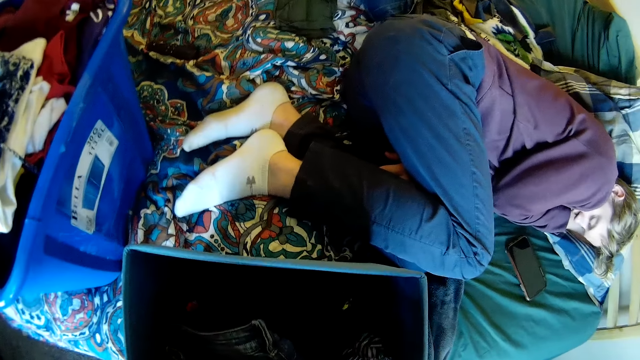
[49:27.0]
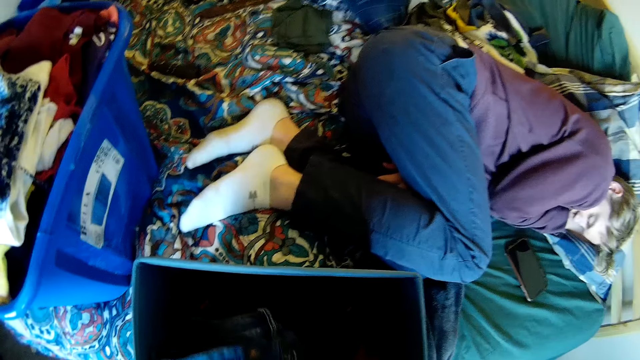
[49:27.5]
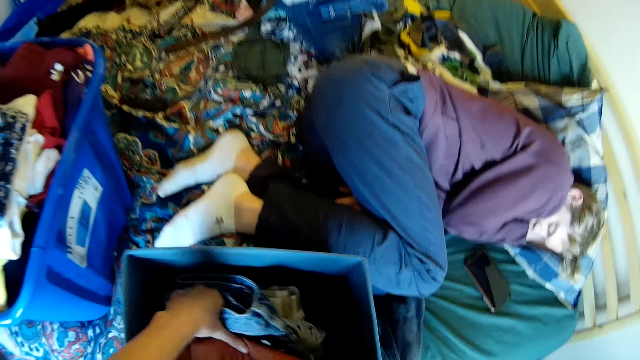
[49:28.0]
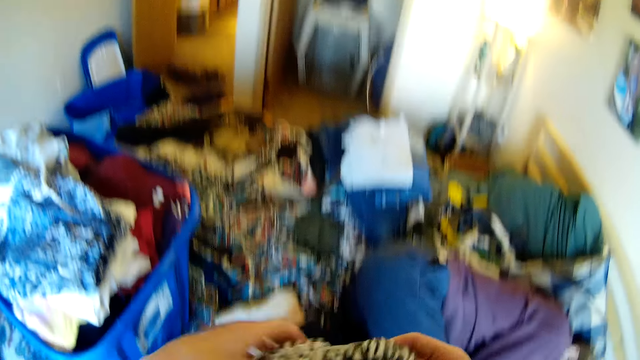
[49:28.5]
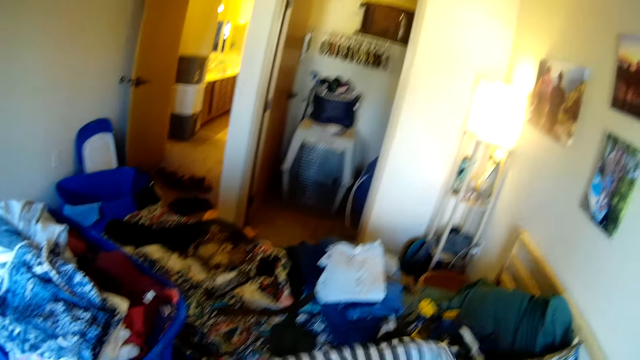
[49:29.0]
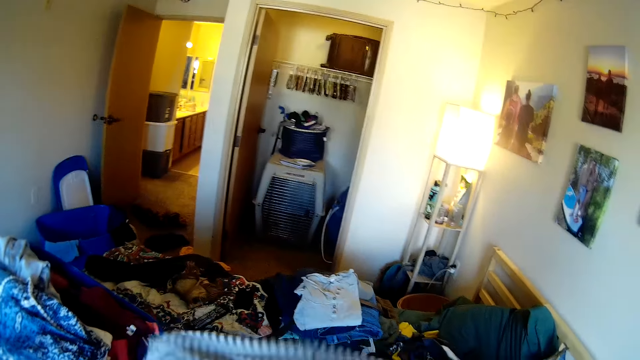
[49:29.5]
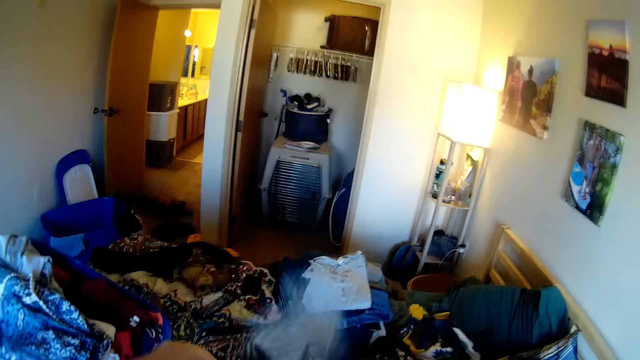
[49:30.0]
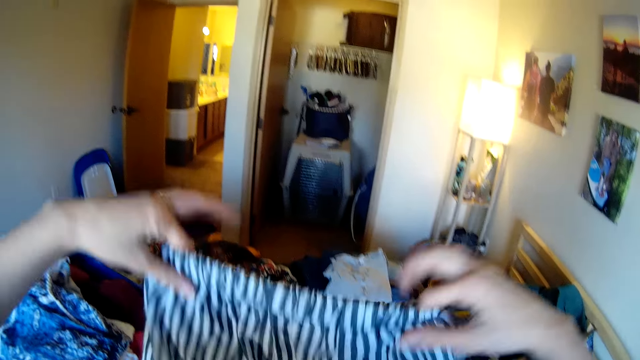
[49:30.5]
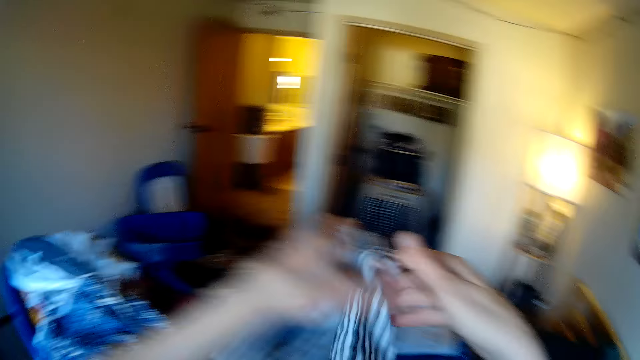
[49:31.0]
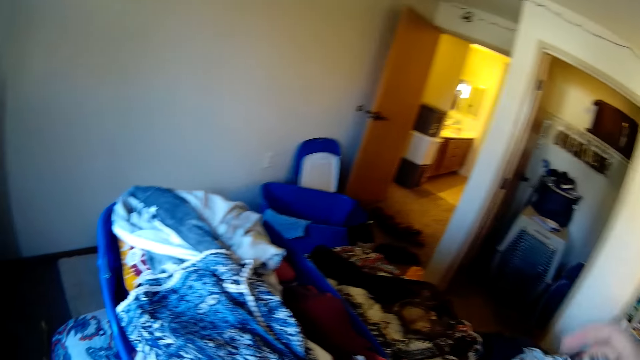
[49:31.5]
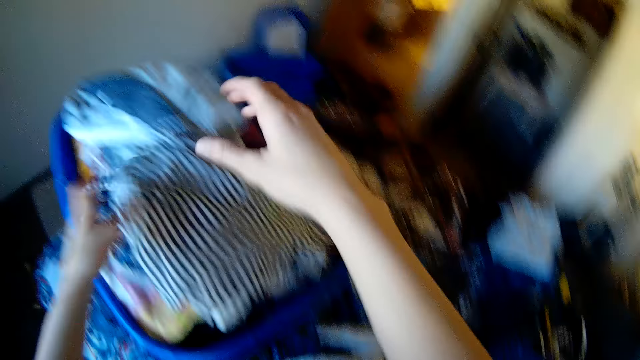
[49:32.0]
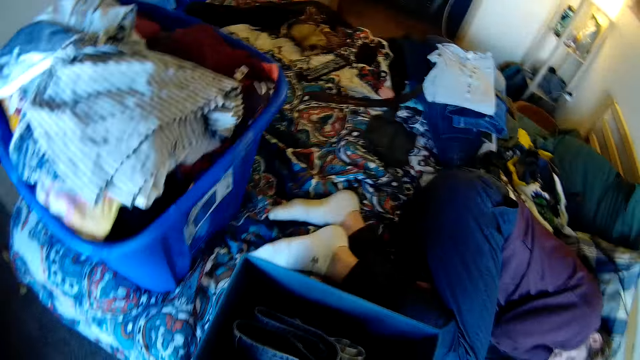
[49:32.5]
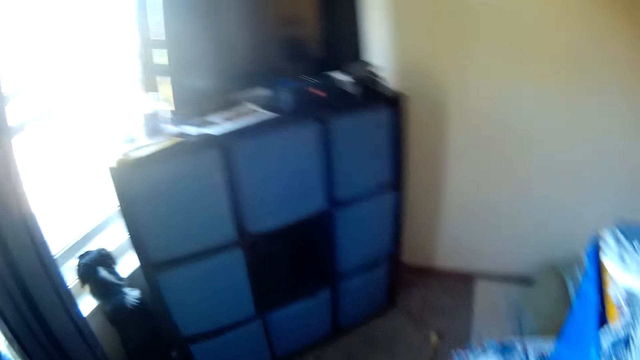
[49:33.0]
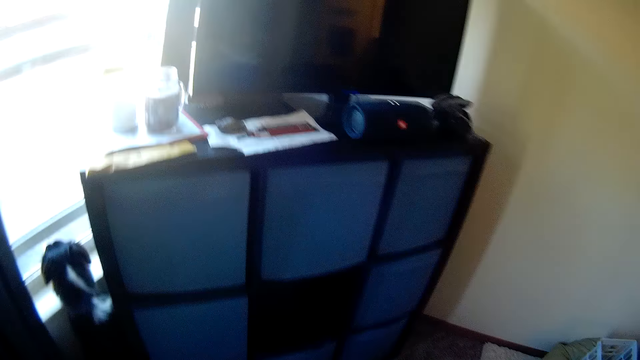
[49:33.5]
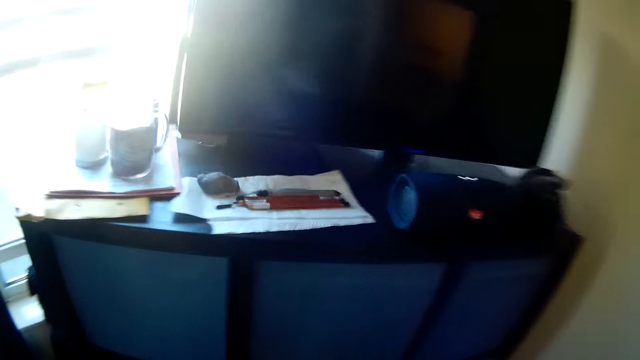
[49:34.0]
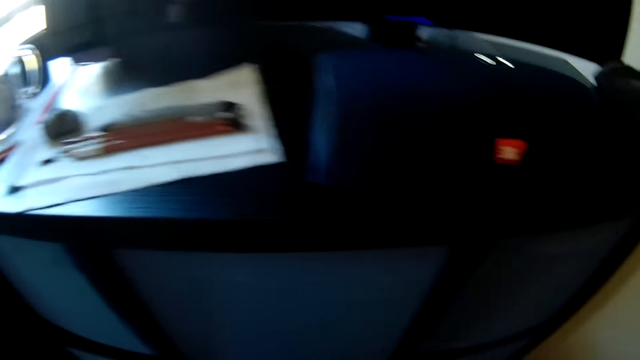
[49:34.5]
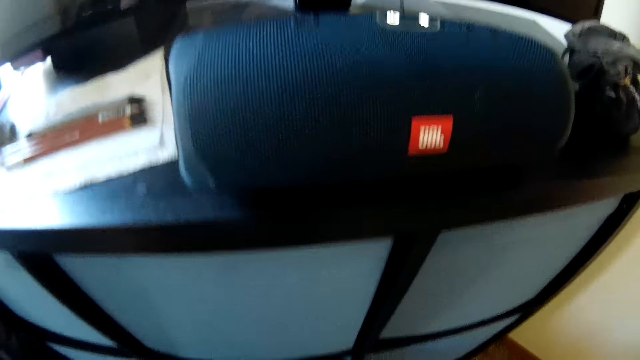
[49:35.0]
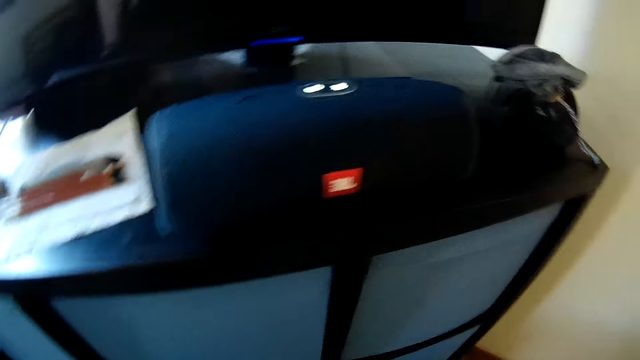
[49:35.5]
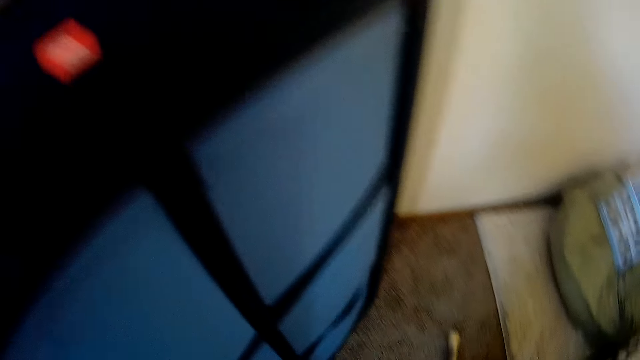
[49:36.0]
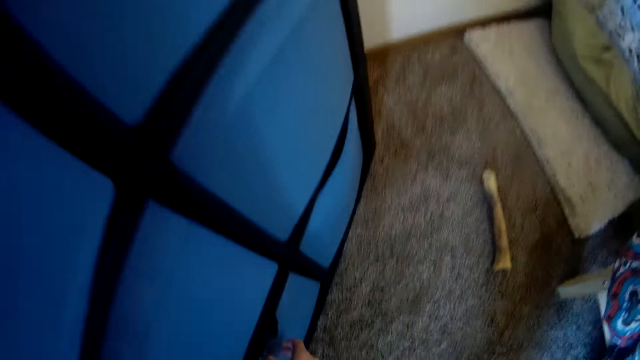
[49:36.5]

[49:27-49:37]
The camera wearer picks a cloth from the drawer. They overturn the shorts. They fold the shorts. They place the cloth in the plastic bucket container. They pick up the drawer. They carry the drawer. They walk towards the wardrobe. They insert the drawer inside the cabinet.

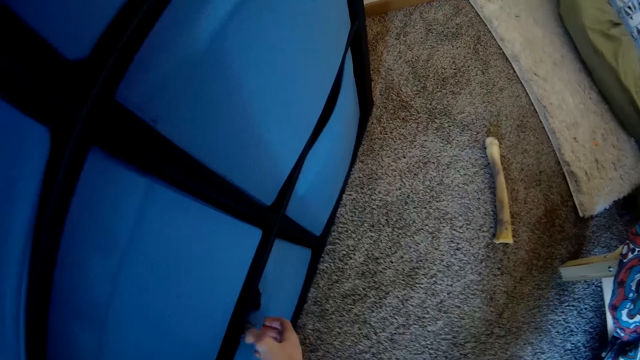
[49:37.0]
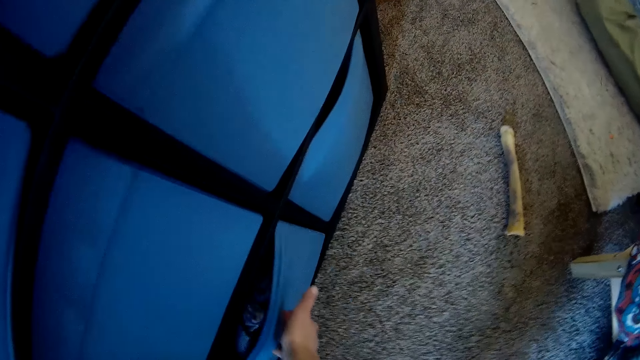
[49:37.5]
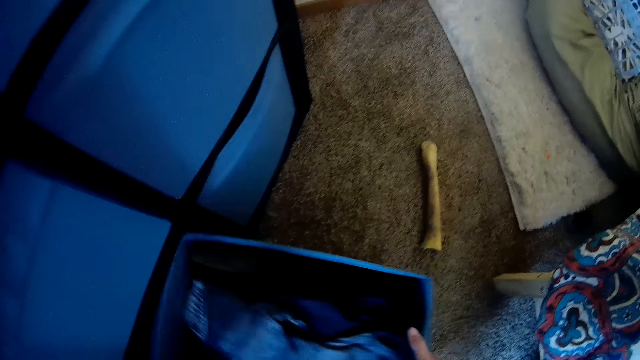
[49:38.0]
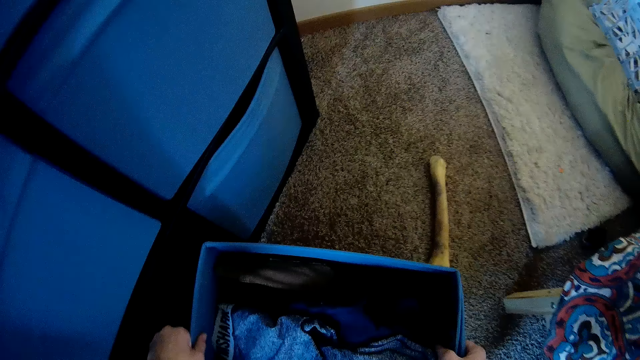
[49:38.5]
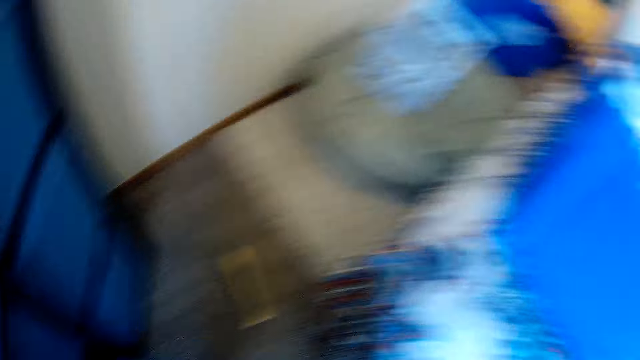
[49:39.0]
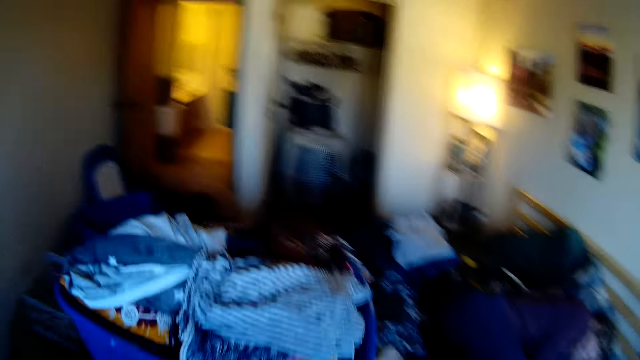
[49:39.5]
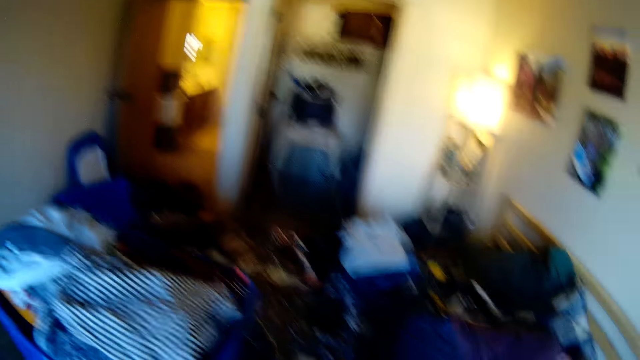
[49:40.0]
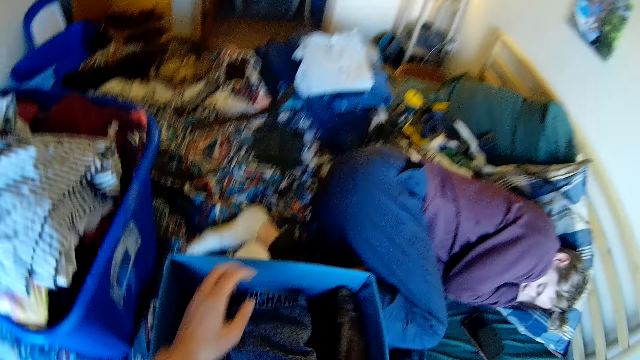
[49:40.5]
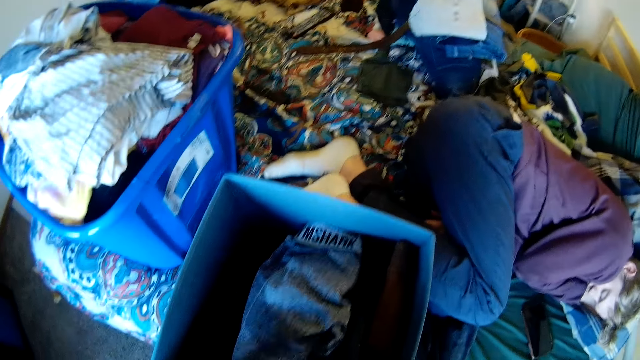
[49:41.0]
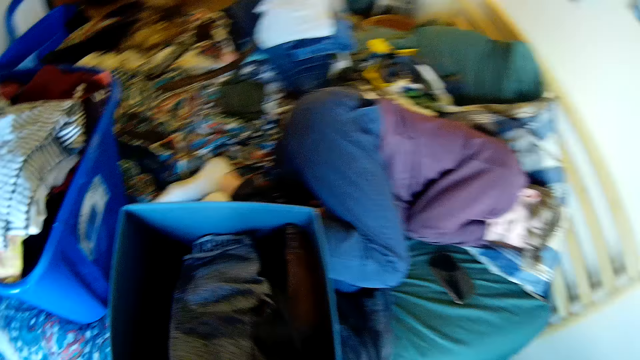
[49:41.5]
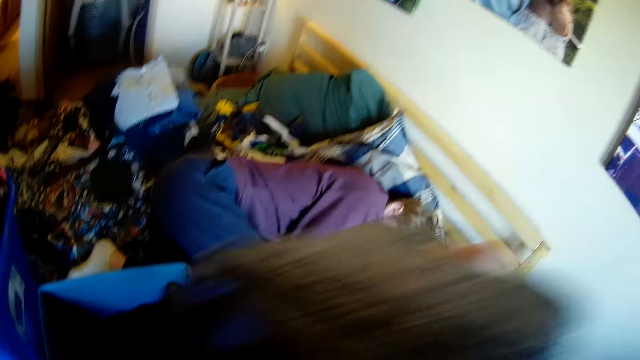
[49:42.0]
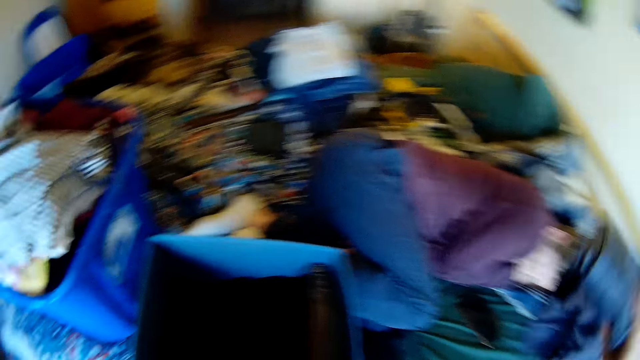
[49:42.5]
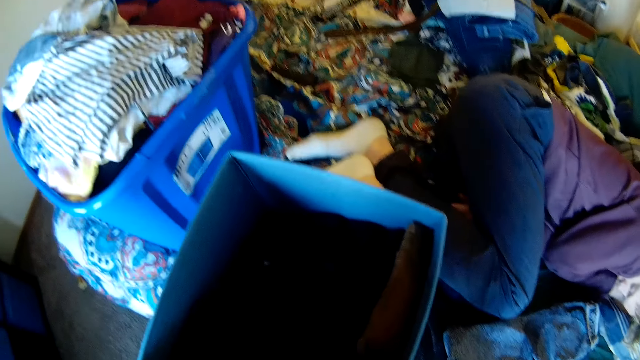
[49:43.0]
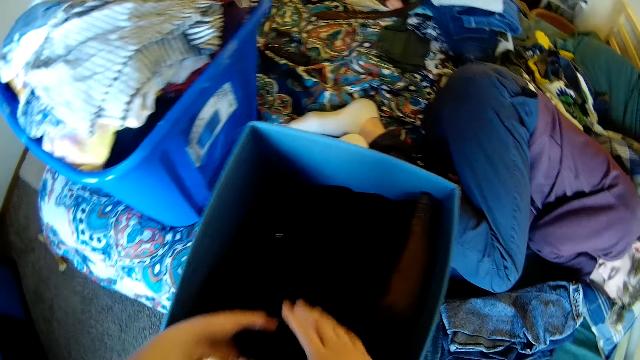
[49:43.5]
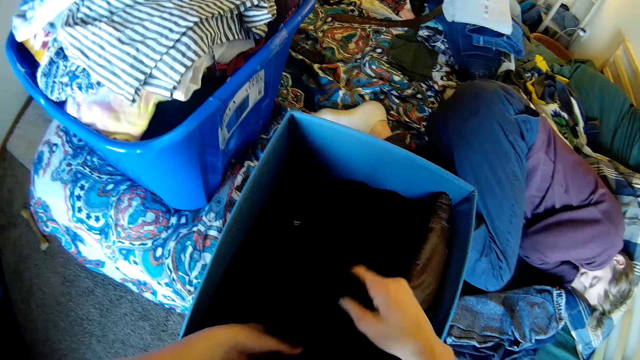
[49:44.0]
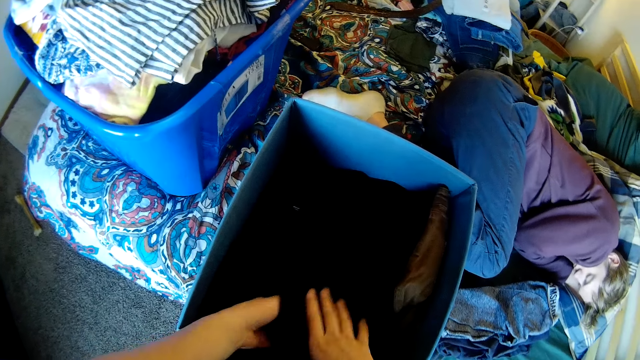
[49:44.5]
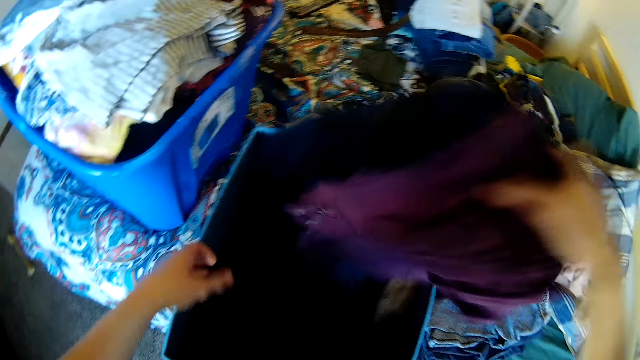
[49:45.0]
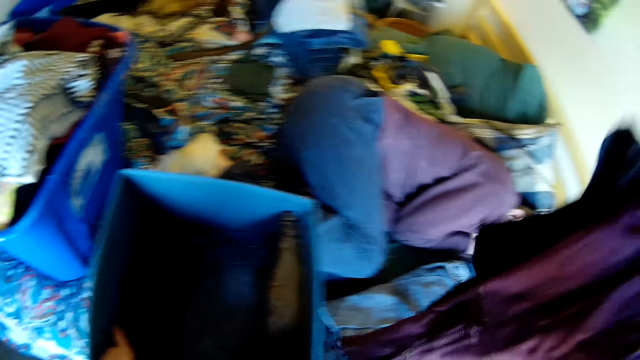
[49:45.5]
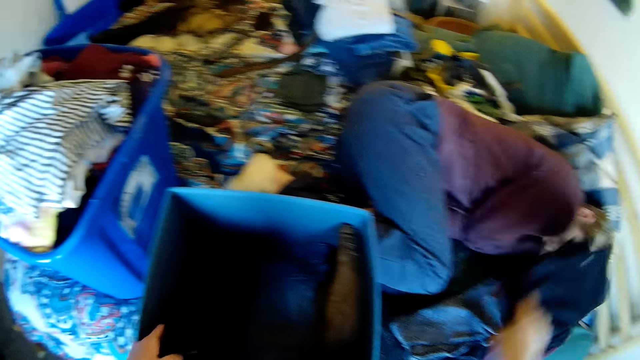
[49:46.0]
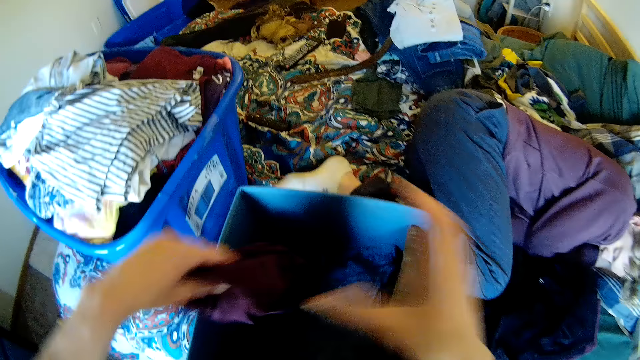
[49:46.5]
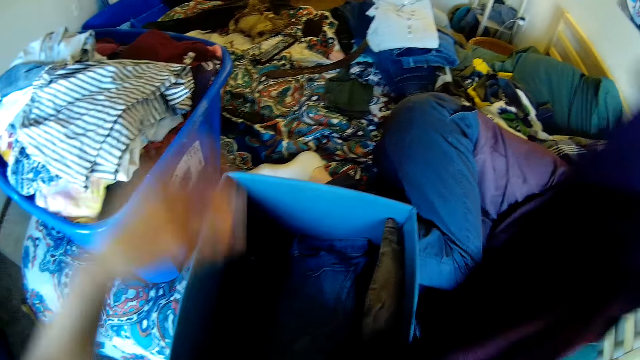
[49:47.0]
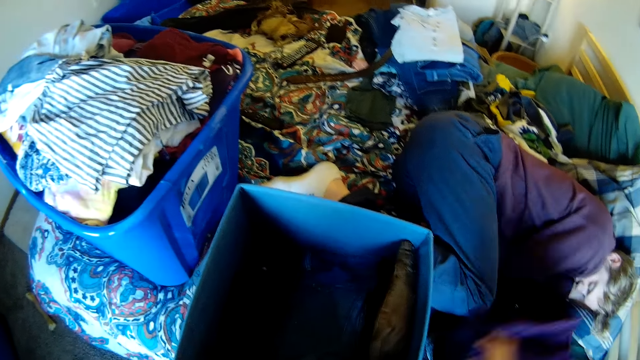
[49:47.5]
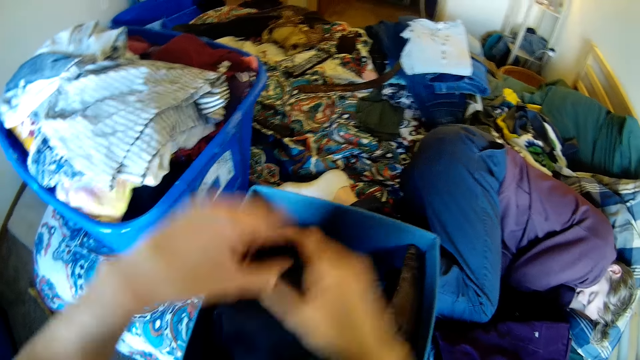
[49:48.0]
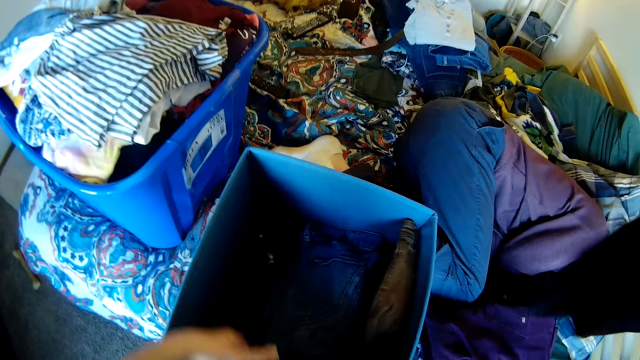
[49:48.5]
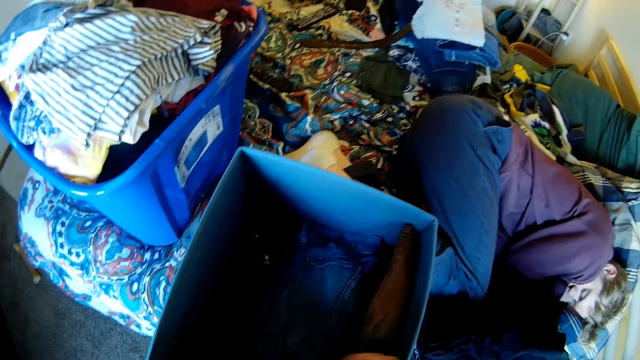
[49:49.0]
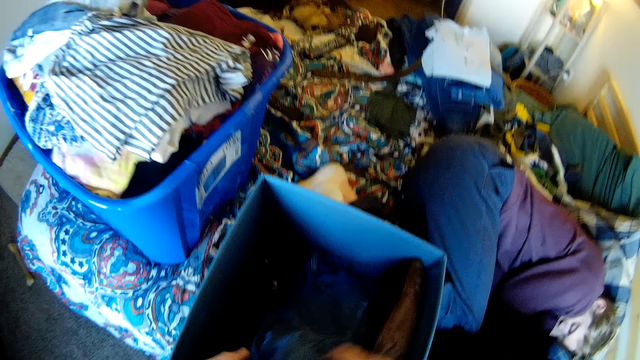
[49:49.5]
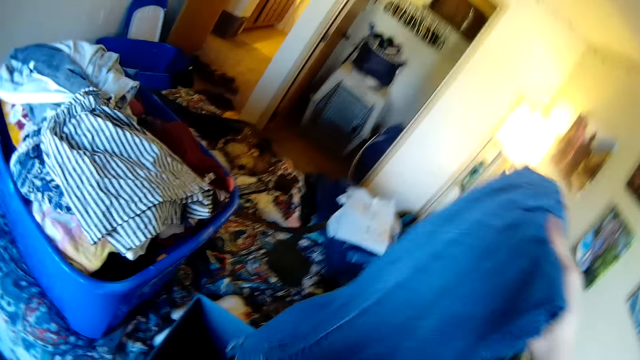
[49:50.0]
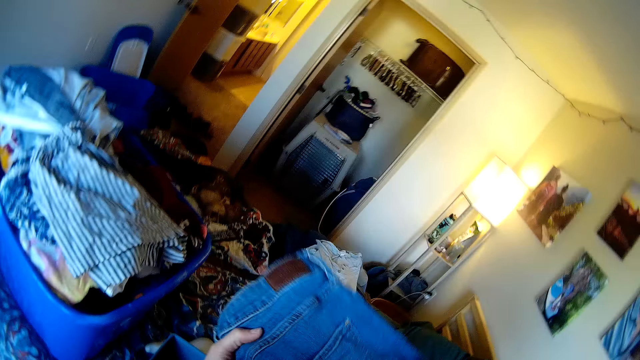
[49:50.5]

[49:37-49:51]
The camera wearer removes another drawer from the wardrobe. They pick up the drawer. They walk towards the bed. They place the drawer on the bed. They remove the trousers from the drawer. They place the trousers on the bed. They throw the cloth on the bed. They search through the clothes in the drawer. They remove the trousers from the drawer. They put the clothes on the bed. They remove a cloth from the basket. They put the cloth on the bed. They remove a cloth from the basket. They put the cloth on the bed. They remove a cloth from the basket.
